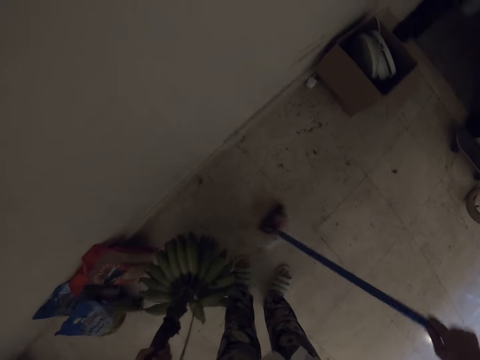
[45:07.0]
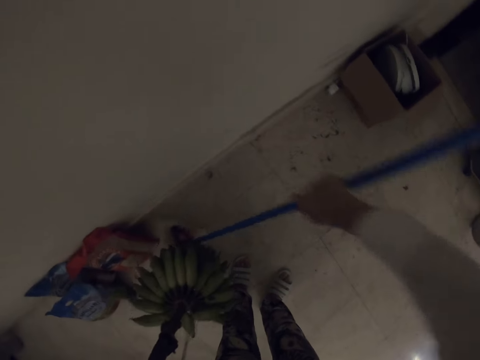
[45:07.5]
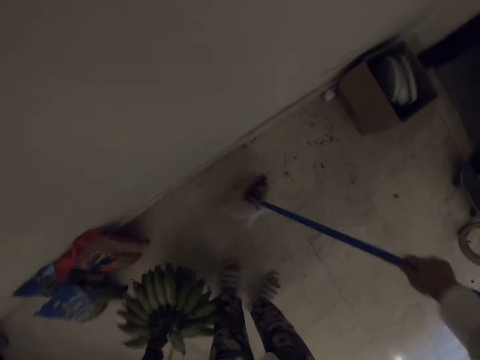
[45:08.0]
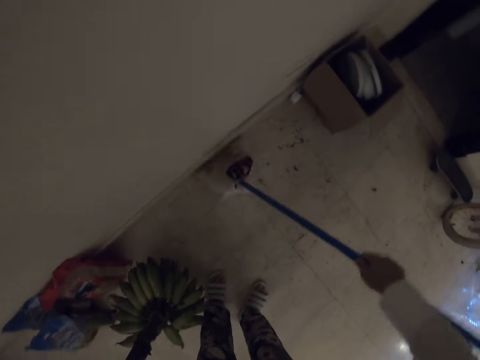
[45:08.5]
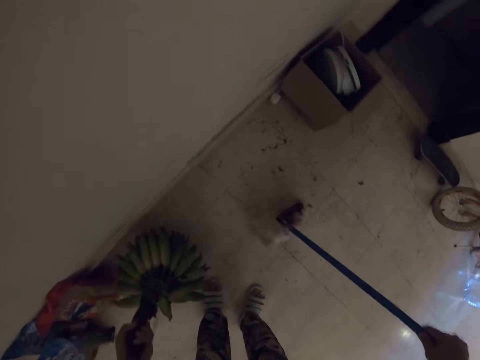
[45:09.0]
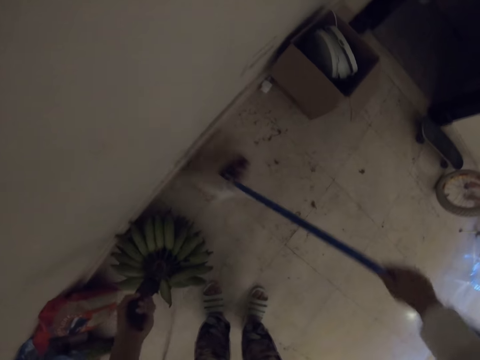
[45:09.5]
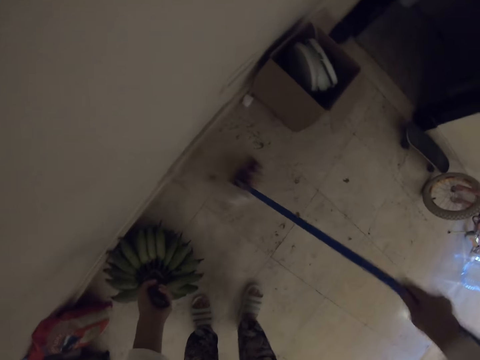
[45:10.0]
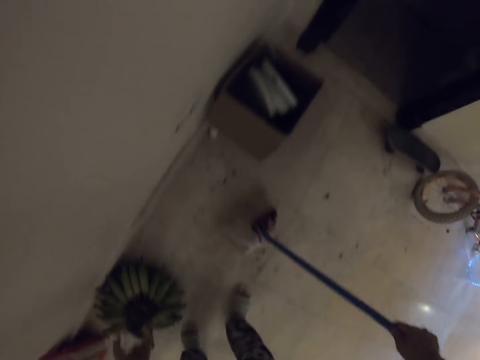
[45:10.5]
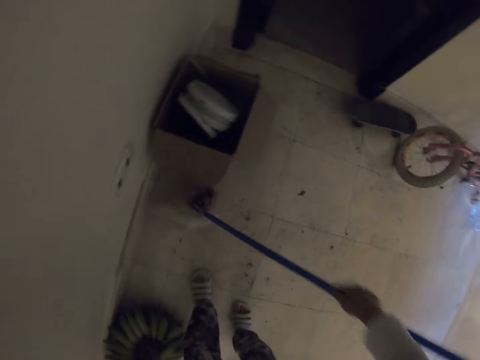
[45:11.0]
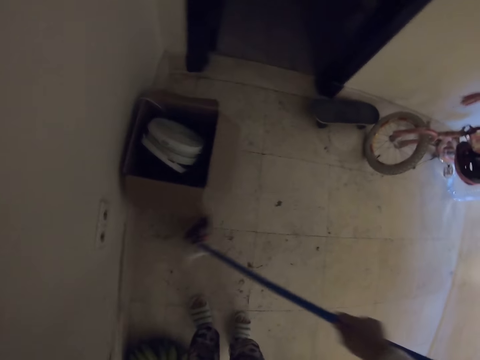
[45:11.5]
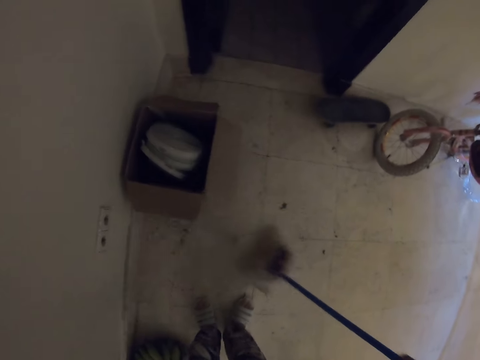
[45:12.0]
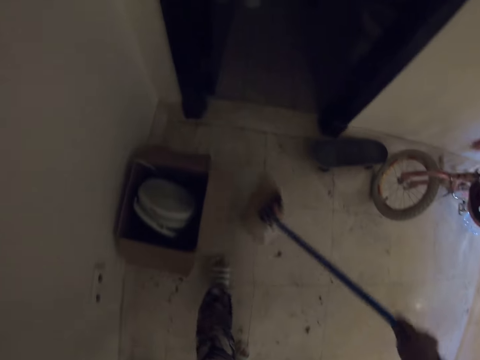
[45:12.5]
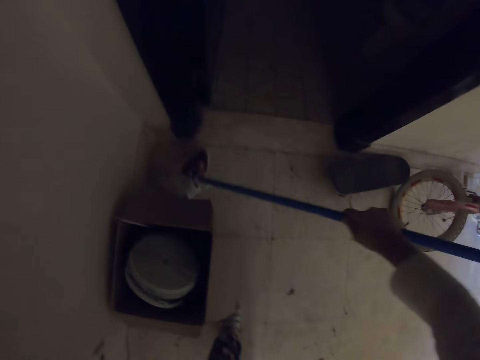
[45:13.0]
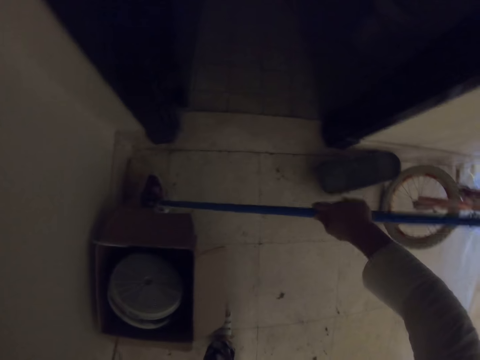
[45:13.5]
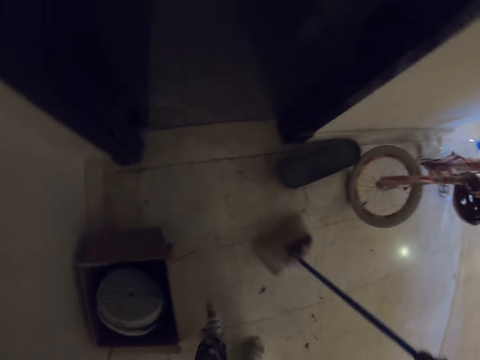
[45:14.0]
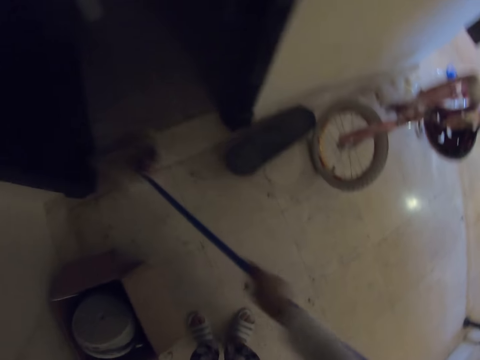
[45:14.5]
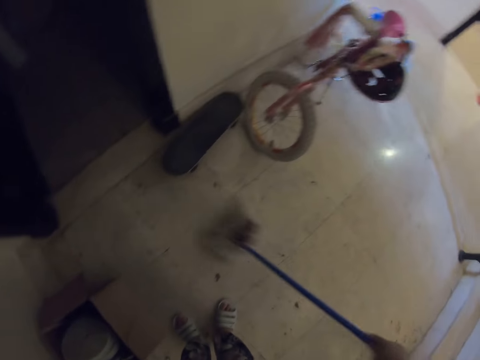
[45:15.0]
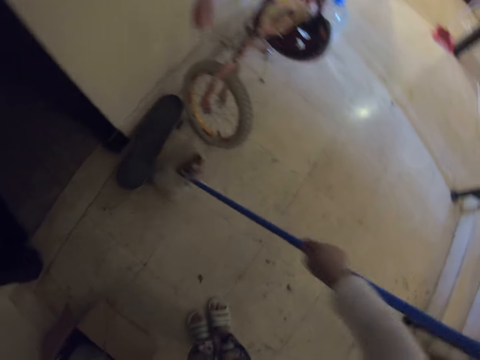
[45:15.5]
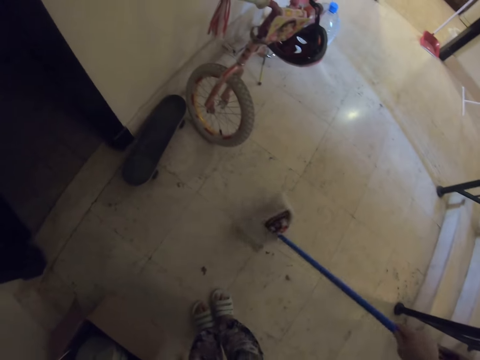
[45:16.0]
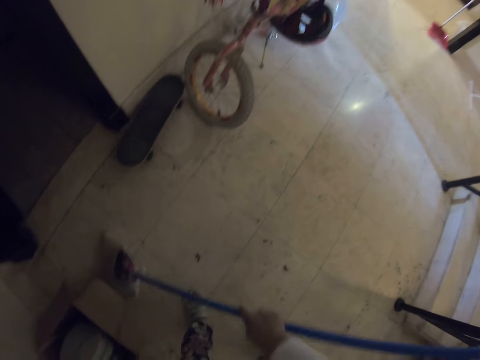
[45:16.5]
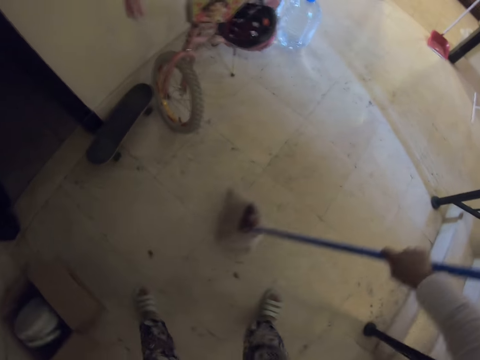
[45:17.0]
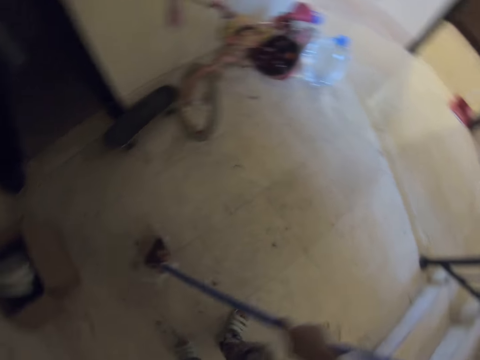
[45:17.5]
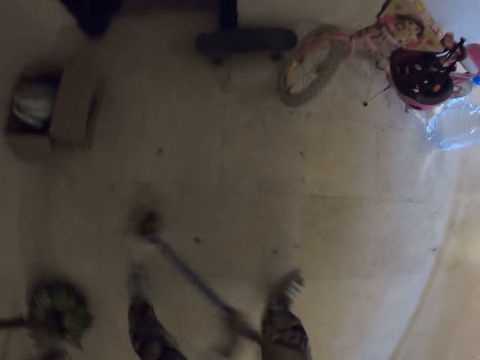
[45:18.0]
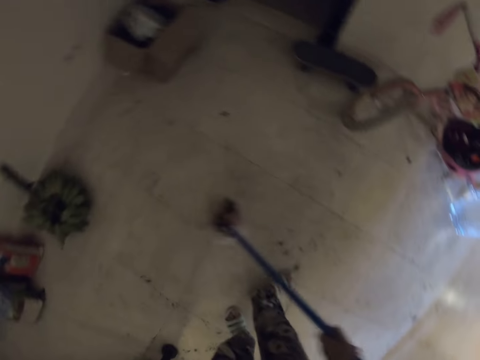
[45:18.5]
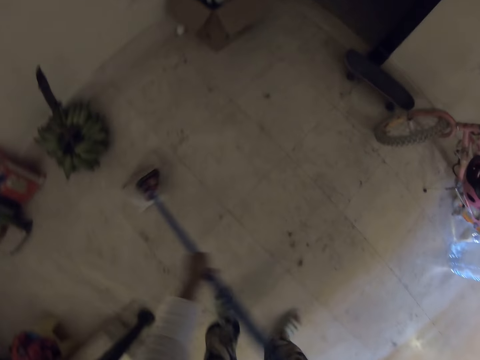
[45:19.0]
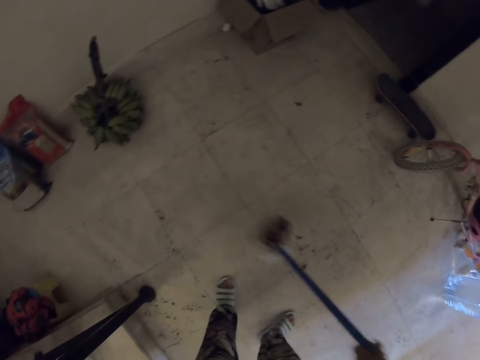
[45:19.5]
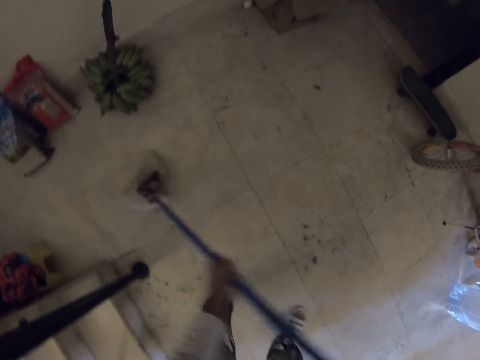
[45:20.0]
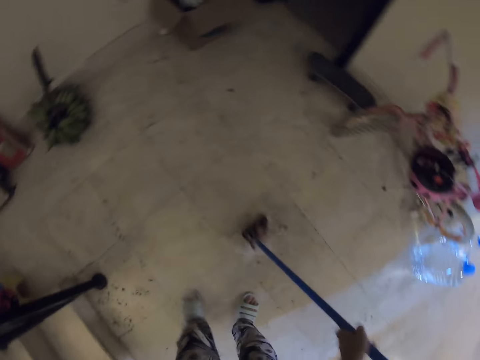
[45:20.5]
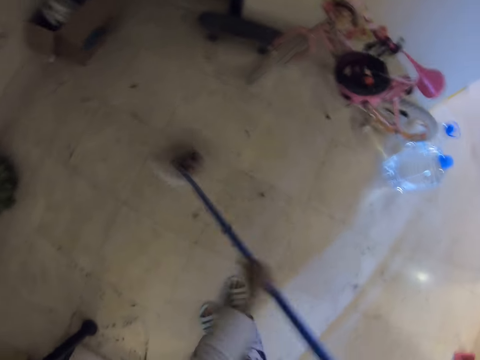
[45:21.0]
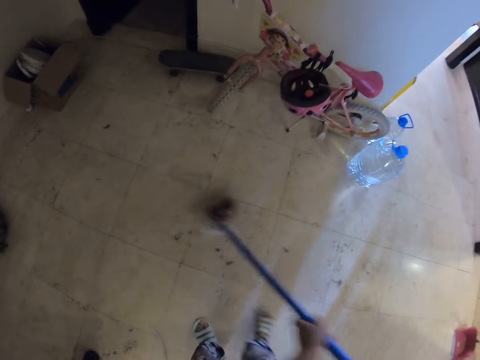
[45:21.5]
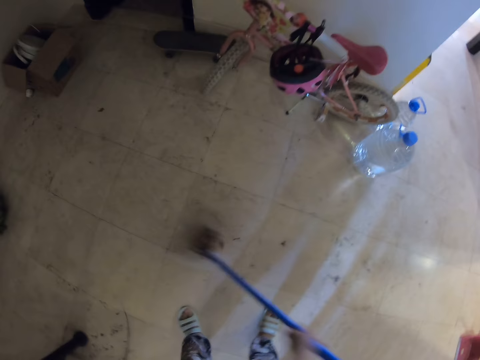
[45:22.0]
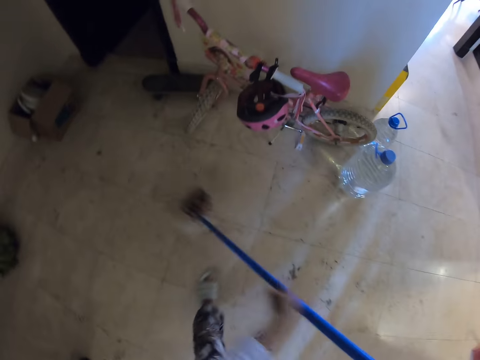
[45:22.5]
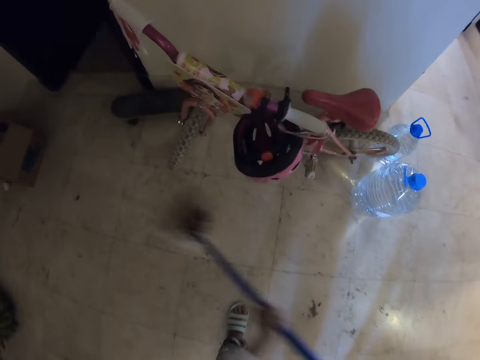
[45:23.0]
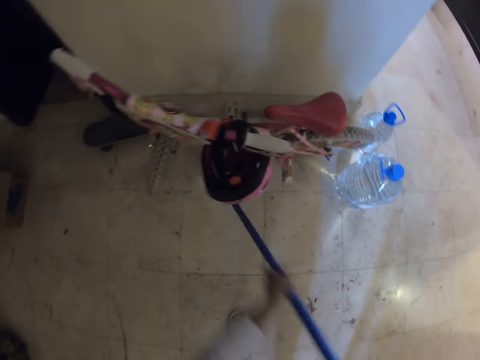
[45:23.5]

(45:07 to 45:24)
The camera wearer sweeps the room. They put a banana down. They sweep. They look around. They sweep a floor.

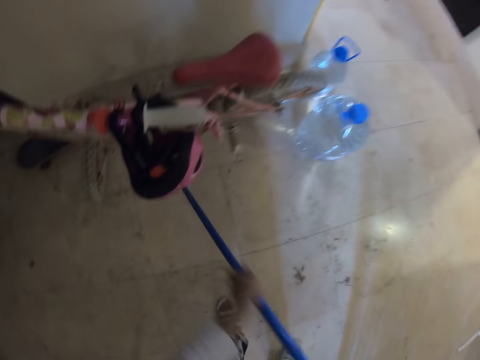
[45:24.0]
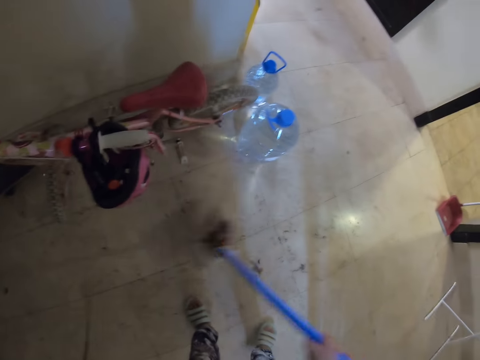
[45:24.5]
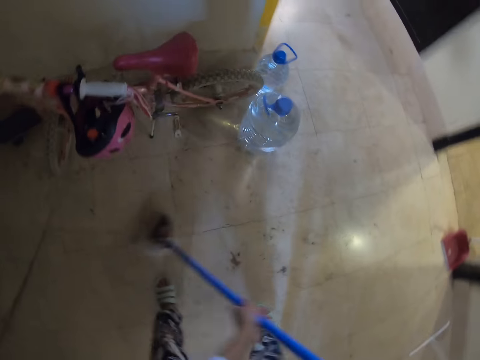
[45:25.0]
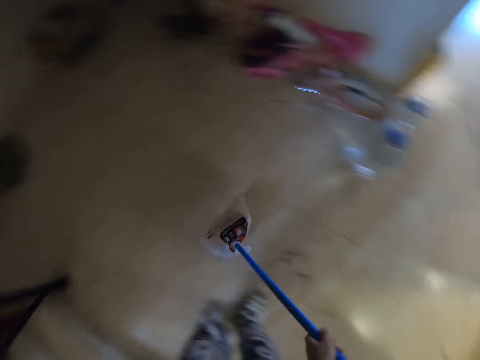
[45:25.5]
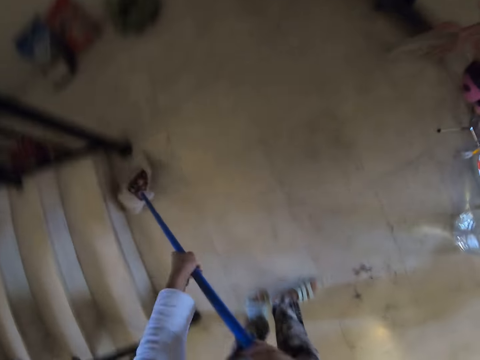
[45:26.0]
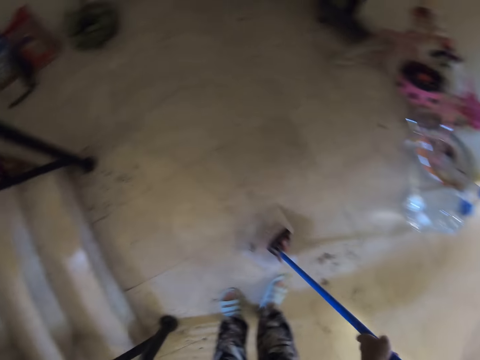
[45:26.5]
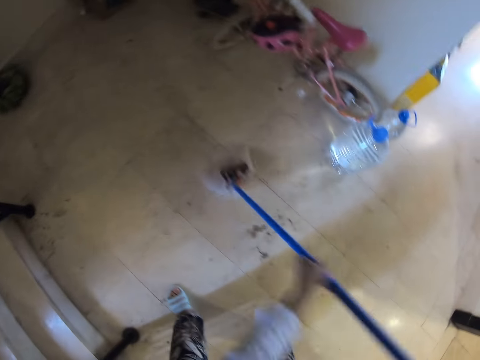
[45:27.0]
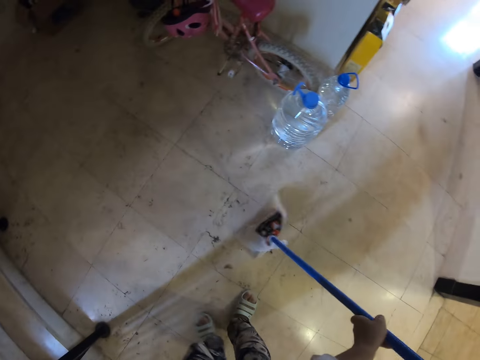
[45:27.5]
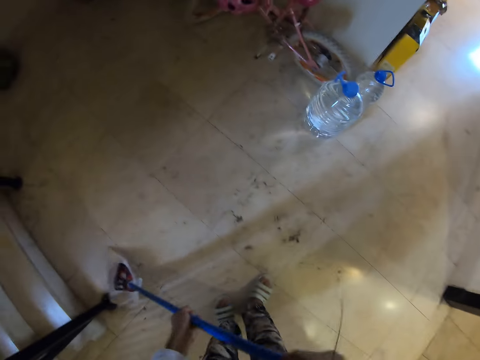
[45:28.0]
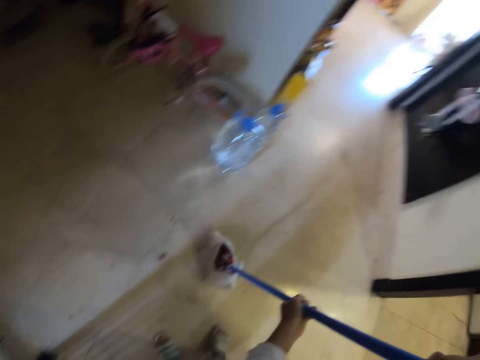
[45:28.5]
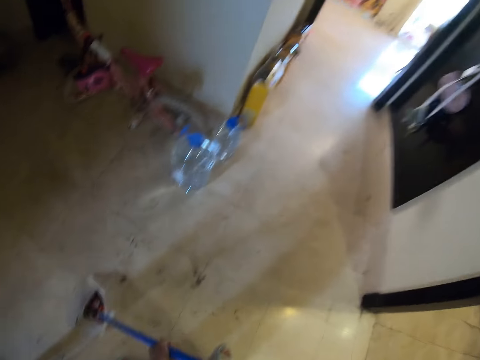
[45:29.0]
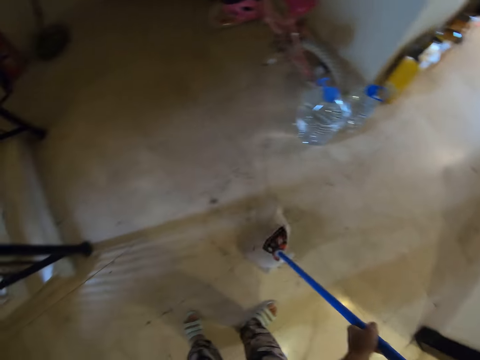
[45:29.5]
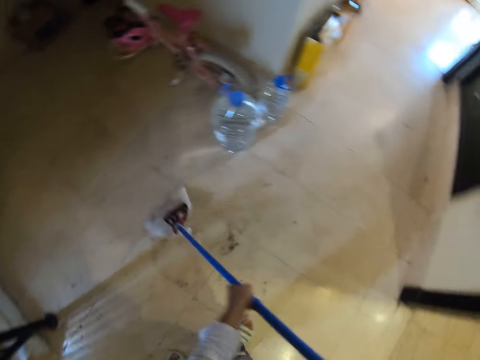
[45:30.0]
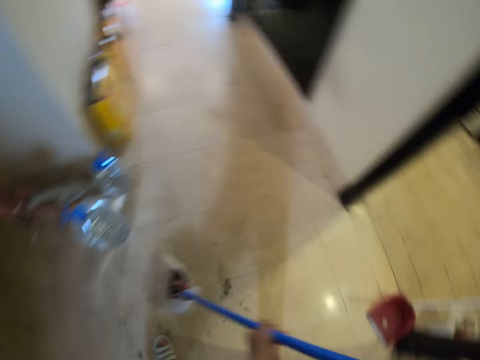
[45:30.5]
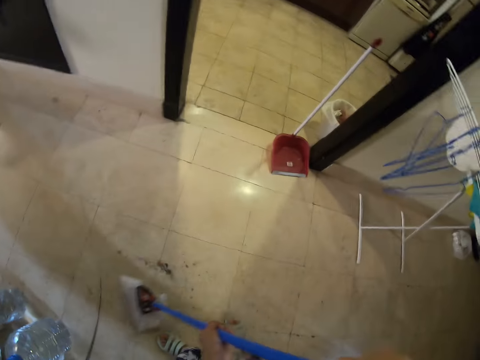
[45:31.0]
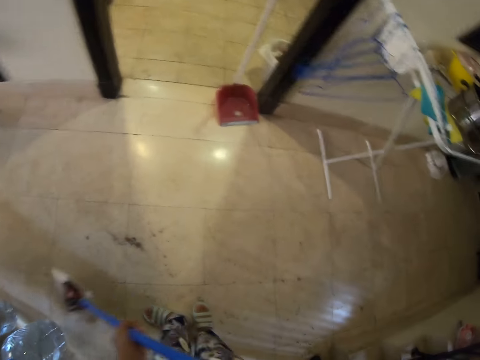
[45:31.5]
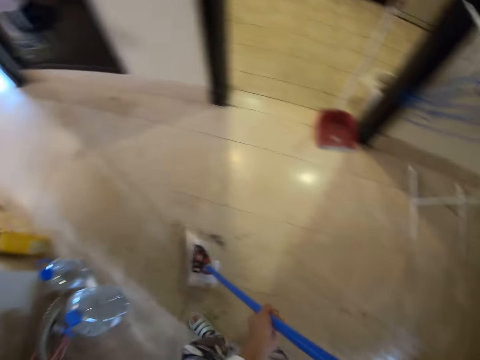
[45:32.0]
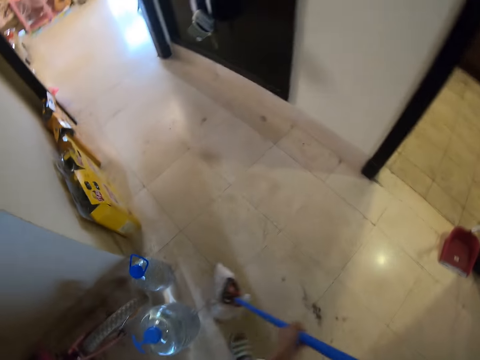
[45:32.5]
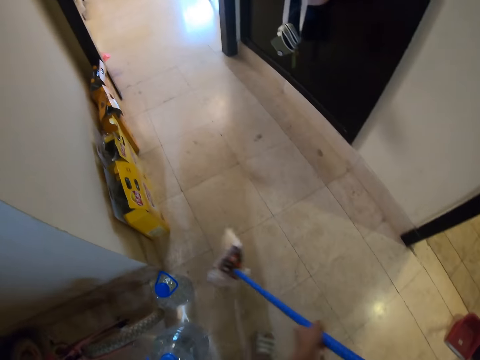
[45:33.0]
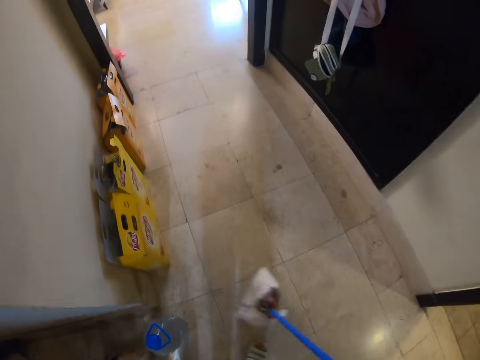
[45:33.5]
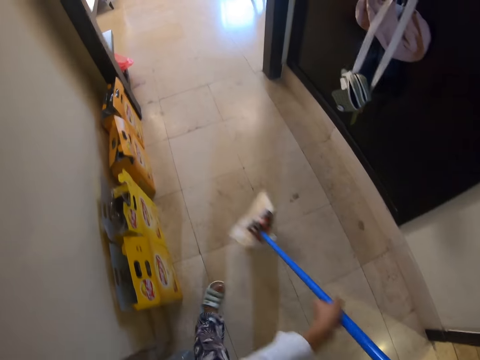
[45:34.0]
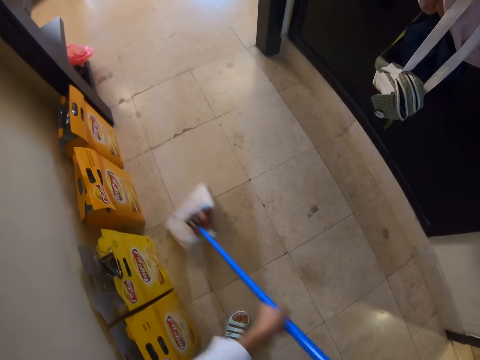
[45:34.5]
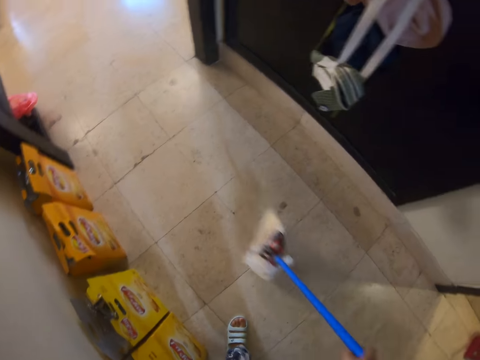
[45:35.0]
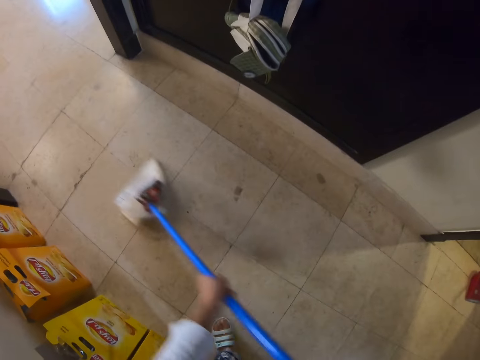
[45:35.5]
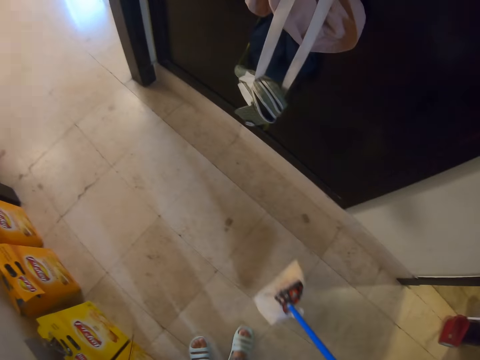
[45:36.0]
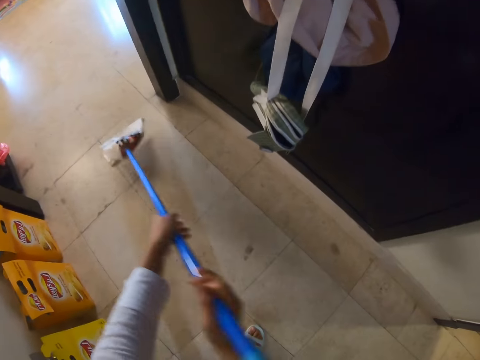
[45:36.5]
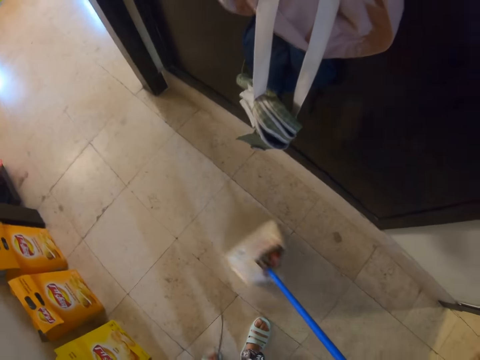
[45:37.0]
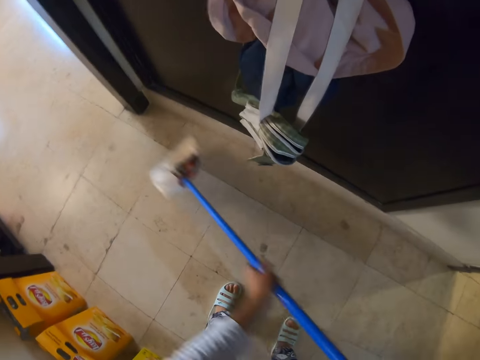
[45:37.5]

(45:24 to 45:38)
The camera wearer looks around. They sweep a floor. They look around. They look around again. They sweep a room. They look around. They sweep the room.
